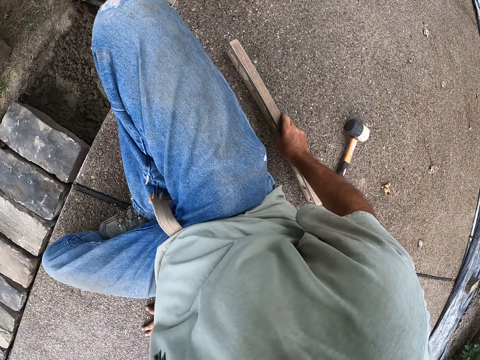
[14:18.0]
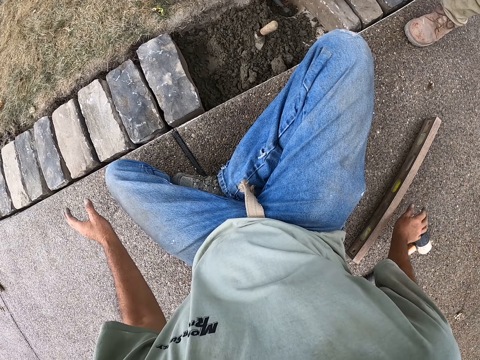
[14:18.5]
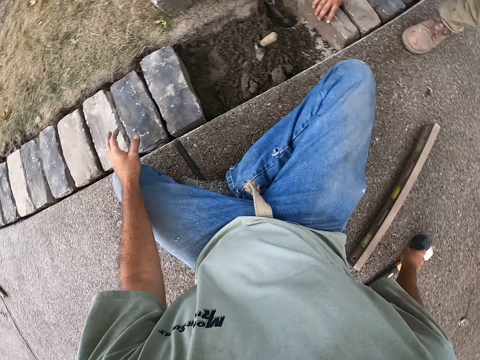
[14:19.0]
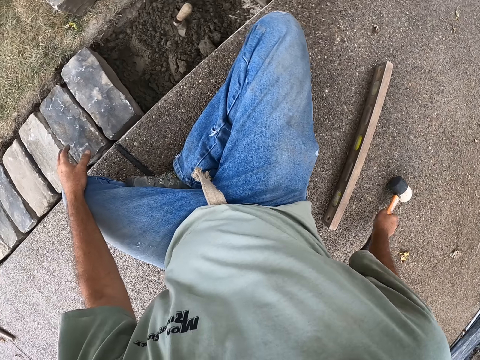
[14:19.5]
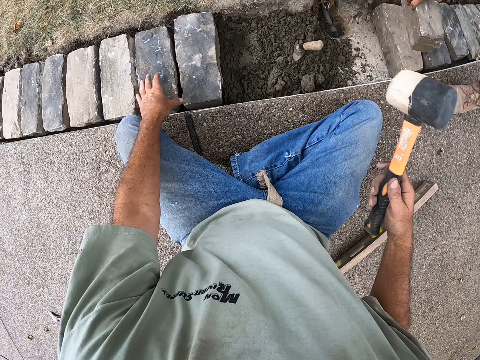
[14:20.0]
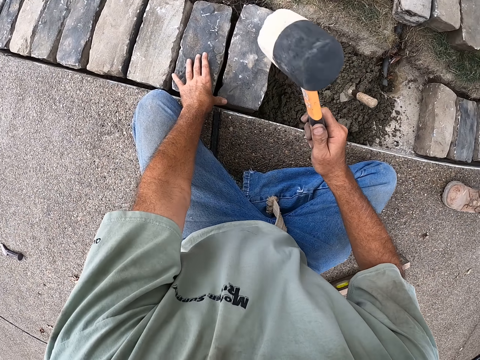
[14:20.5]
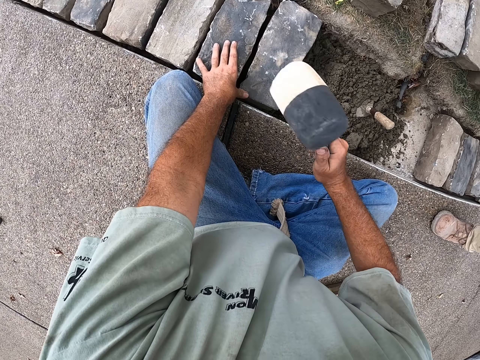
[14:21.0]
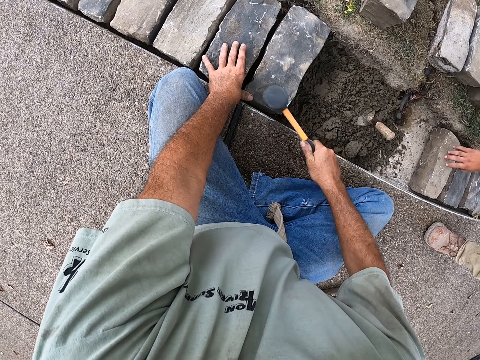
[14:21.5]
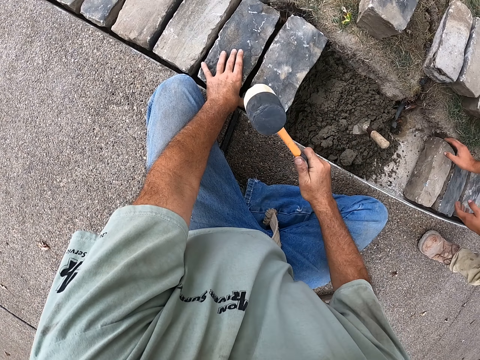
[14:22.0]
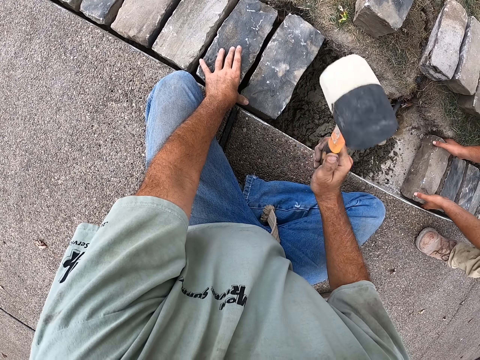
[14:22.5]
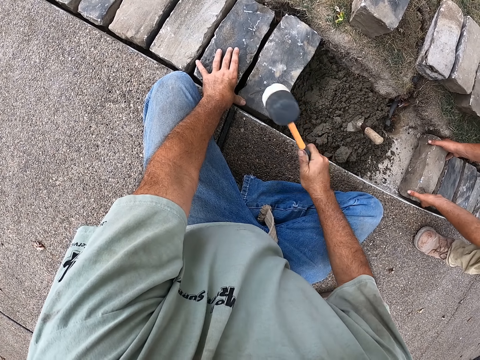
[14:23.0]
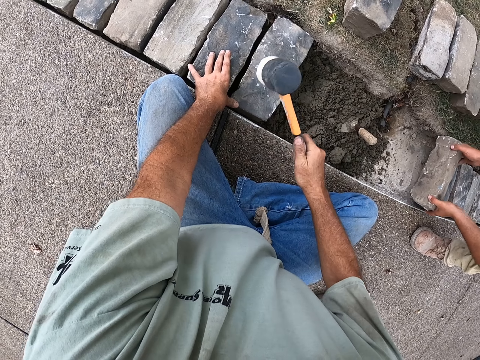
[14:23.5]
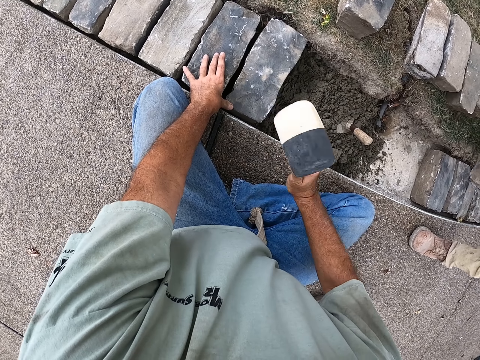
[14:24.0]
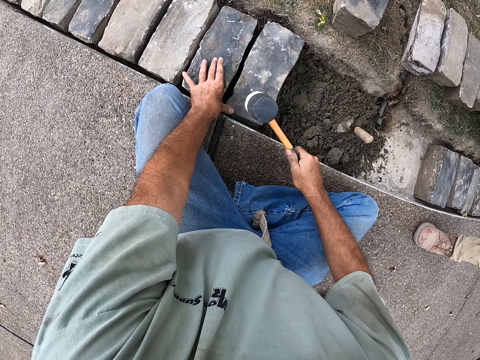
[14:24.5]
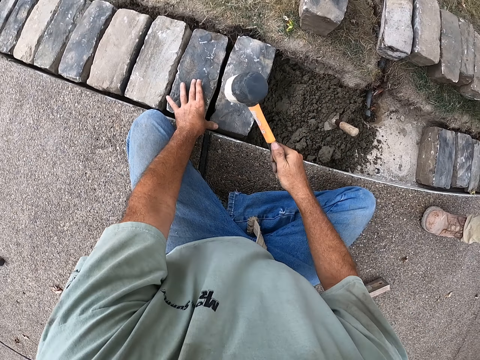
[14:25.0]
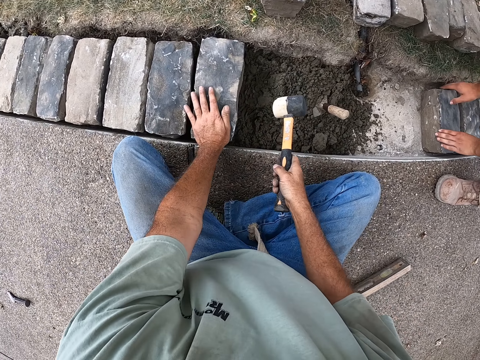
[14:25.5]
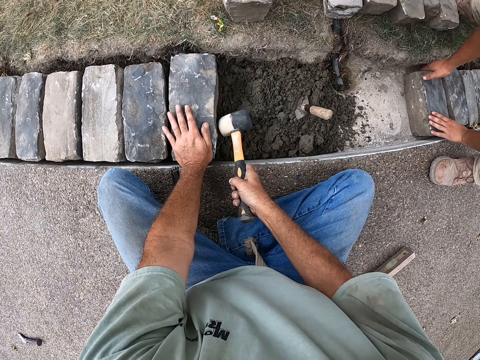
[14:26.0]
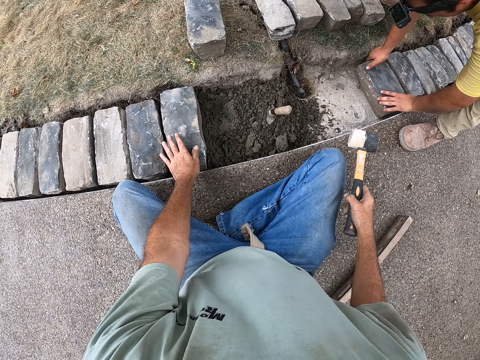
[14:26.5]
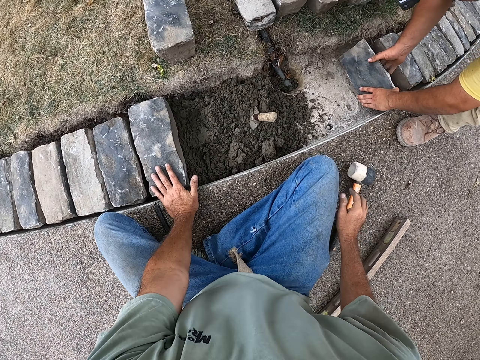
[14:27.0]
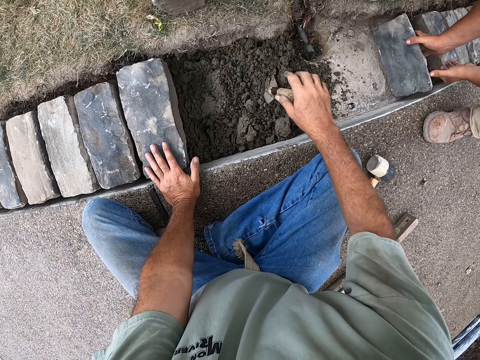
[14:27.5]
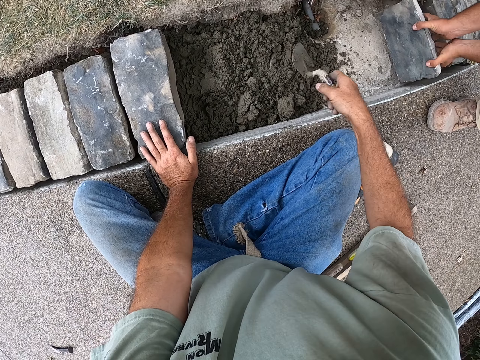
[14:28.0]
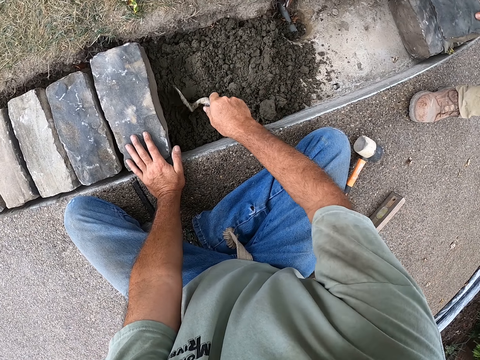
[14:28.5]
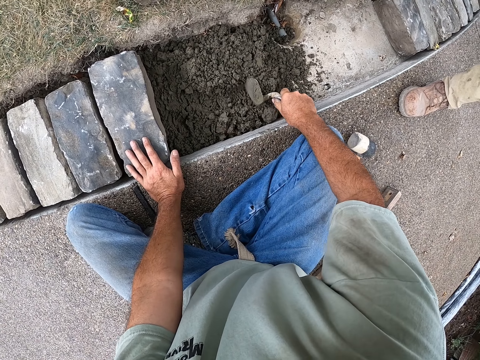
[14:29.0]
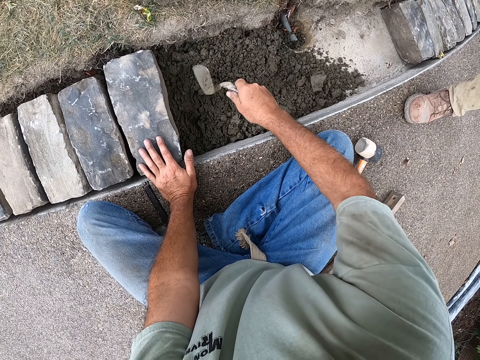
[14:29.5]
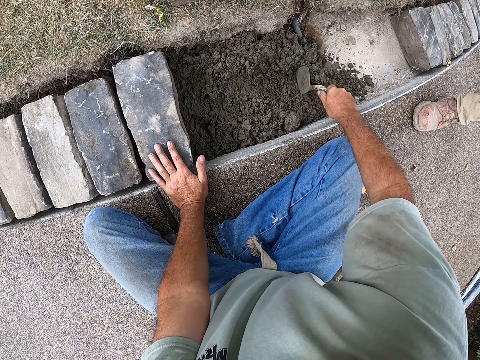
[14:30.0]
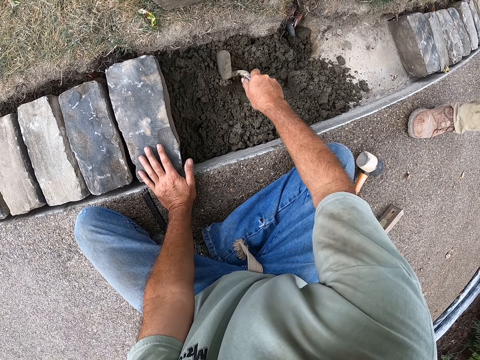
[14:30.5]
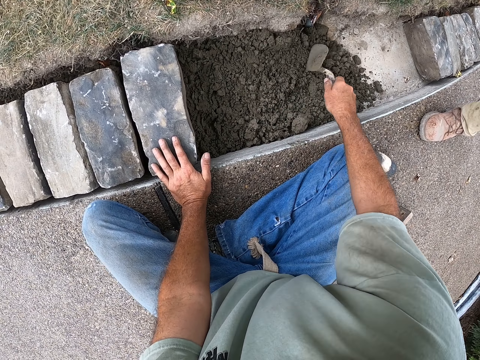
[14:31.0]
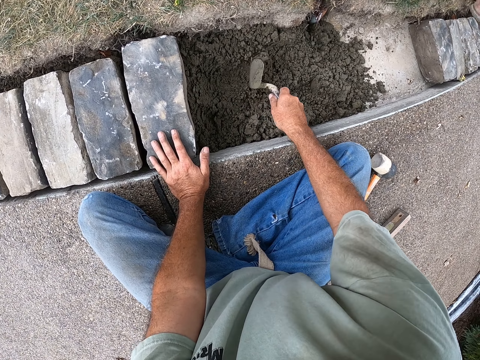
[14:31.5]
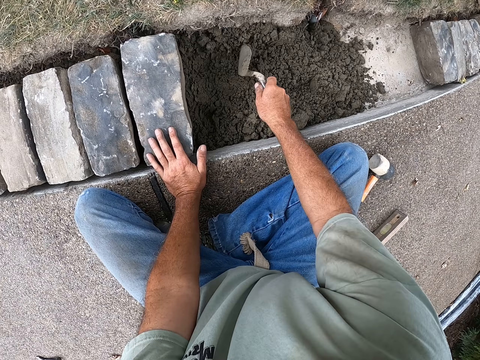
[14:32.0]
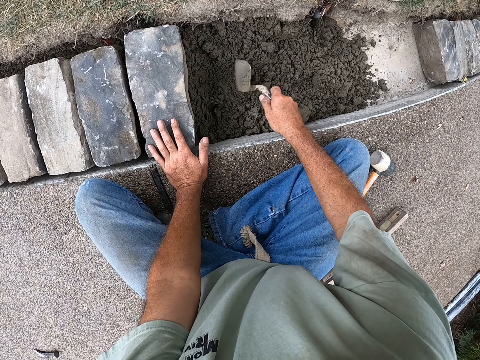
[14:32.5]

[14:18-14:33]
The camera wearer measures the bricks. They level the brick with a spirit level. They pick up the hammer. They hit the brick with the sledge hammer. They fix the brick with the hammer. They put the hammer down. They hold the trowel. They spread the sand with the trowel. They mix the sand.

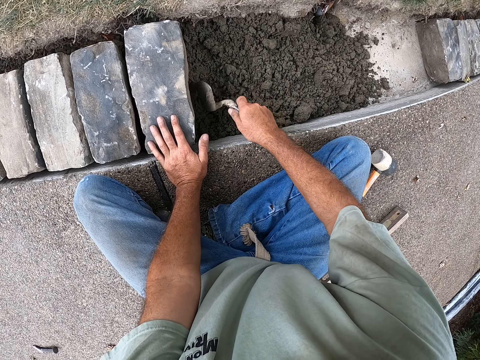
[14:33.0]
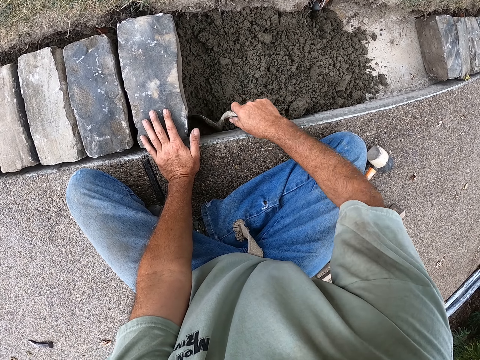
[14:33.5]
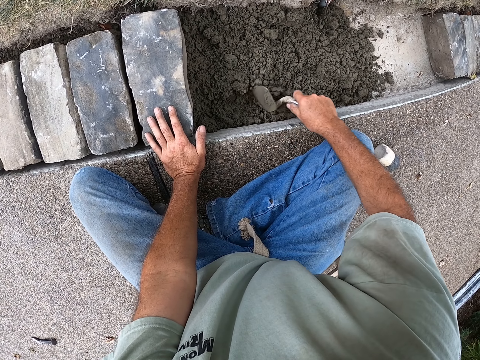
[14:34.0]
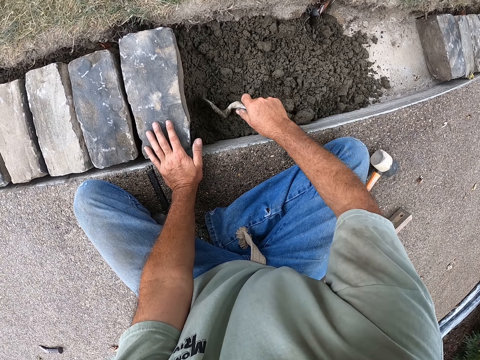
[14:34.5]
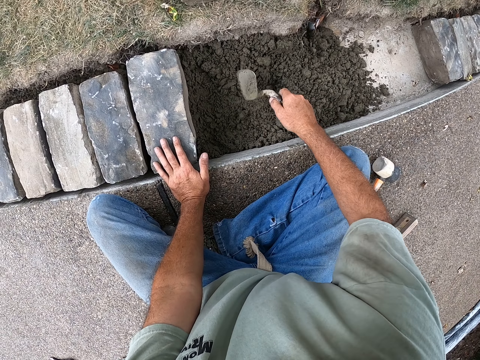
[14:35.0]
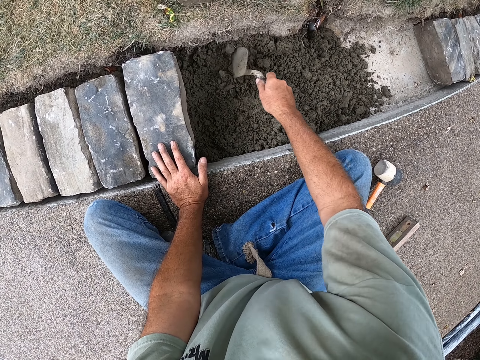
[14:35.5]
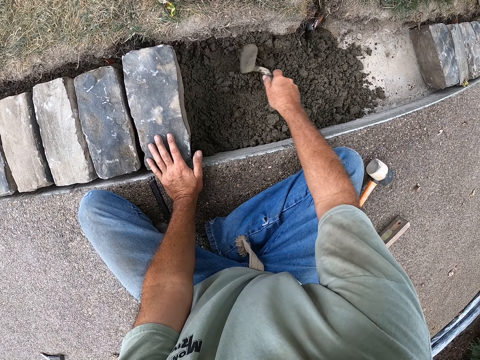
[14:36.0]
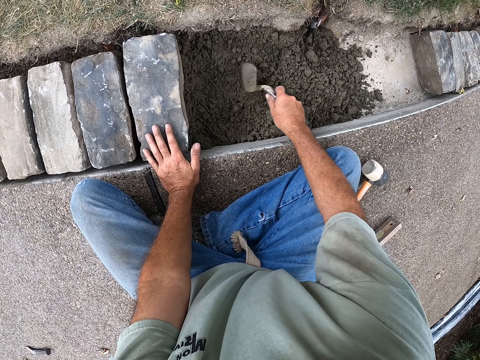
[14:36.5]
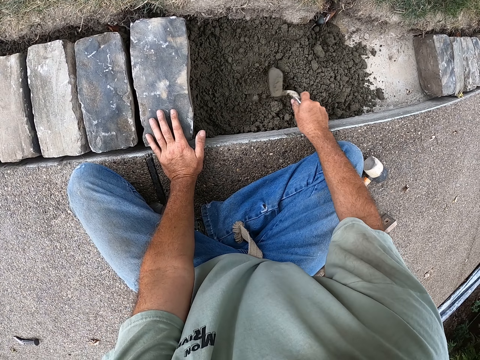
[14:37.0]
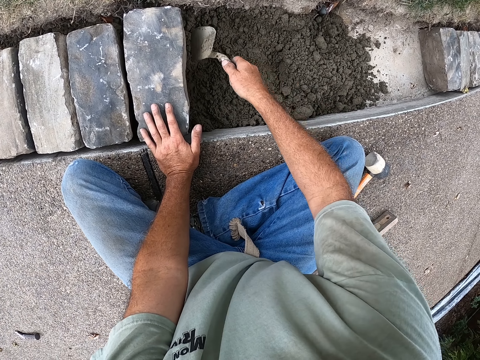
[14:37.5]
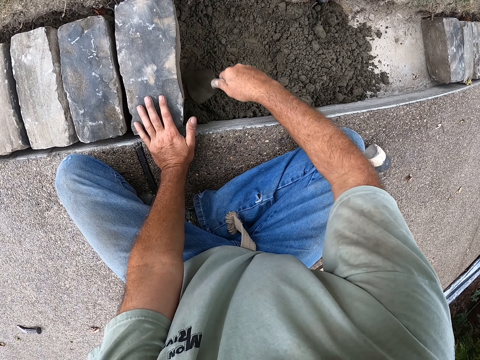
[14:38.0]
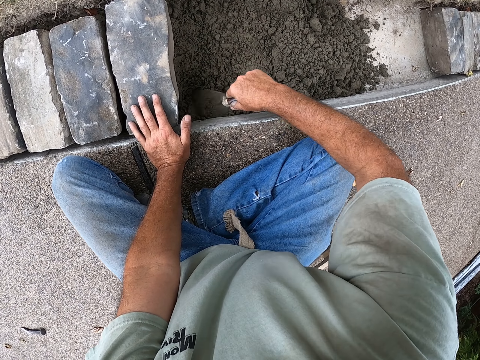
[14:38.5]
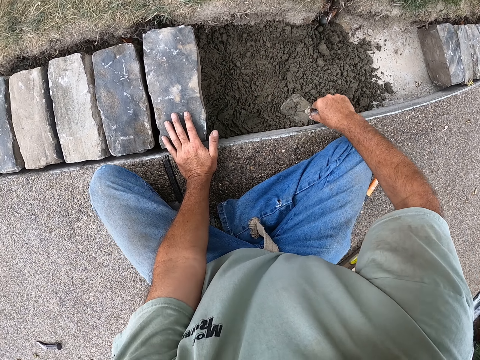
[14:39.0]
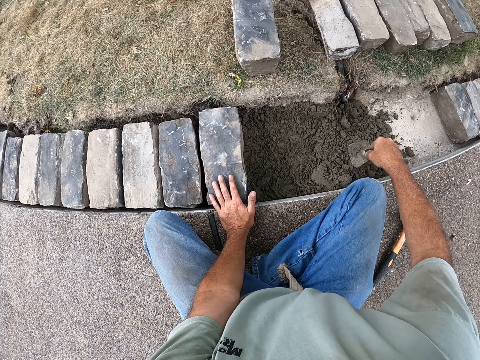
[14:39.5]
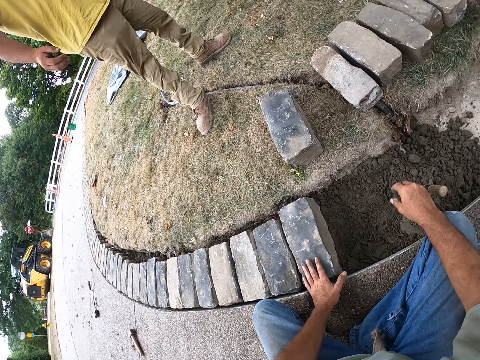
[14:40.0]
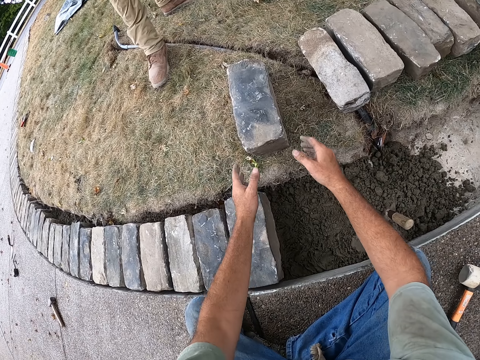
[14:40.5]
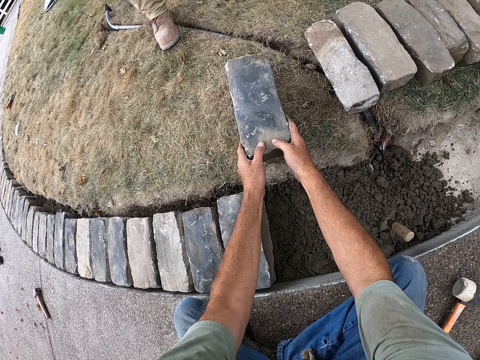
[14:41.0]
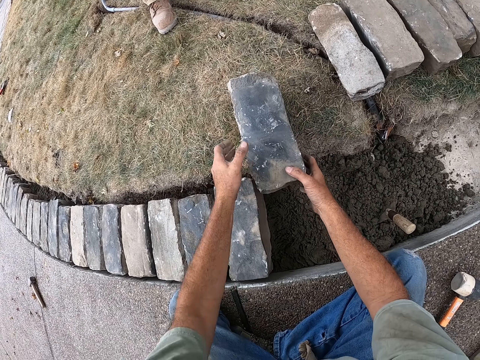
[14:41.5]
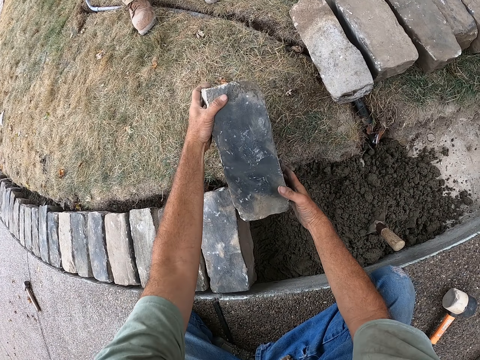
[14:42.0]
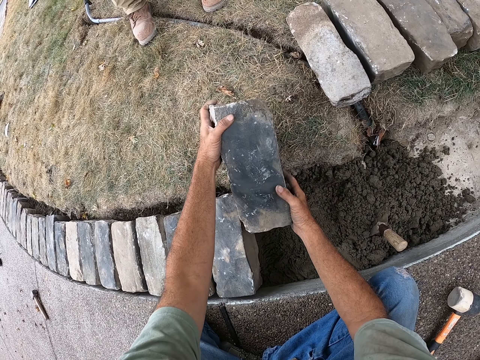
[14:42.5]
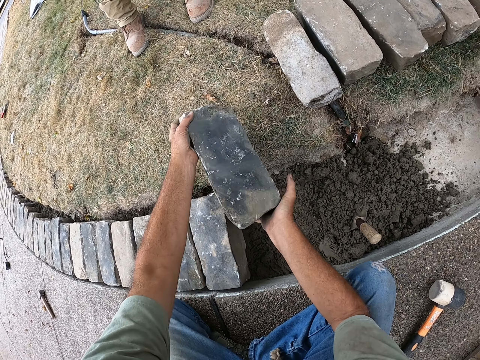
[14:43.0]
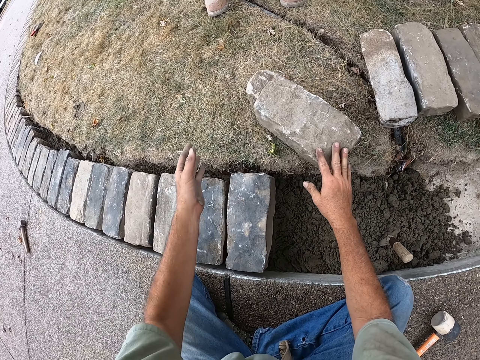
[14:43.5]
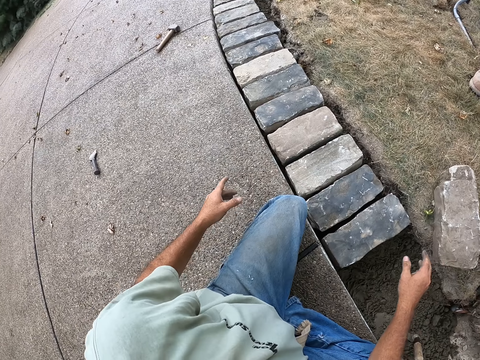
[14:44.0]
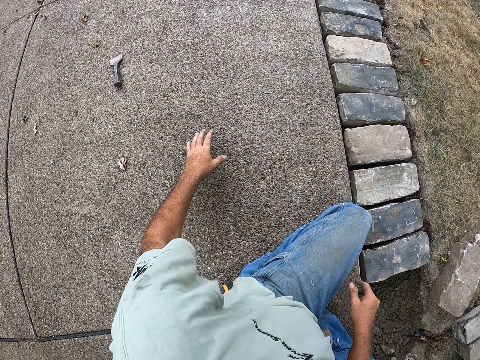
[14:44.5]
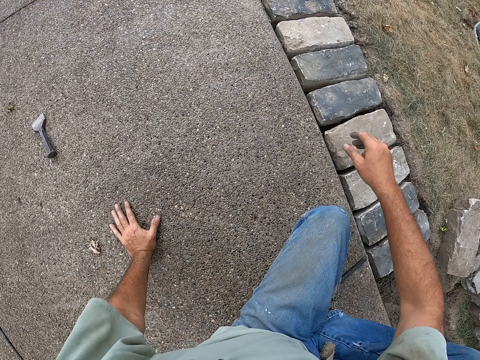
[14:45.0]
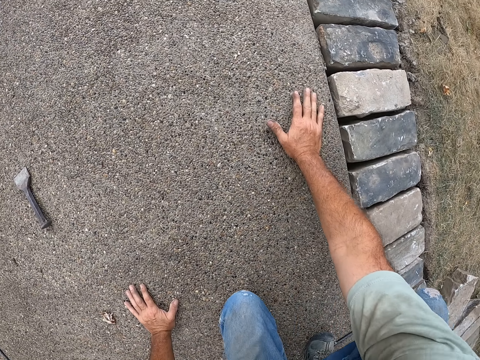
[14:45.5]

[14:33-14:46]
The camera wearer puts the trowel on the sand. They hold the brick. They carry the brick. They turn the brick. They look at the bricks.
